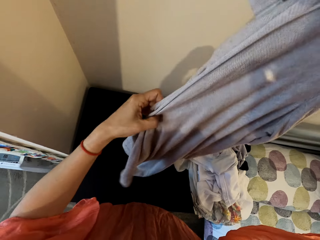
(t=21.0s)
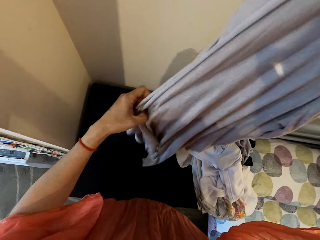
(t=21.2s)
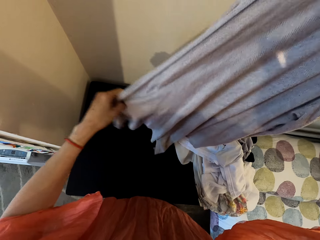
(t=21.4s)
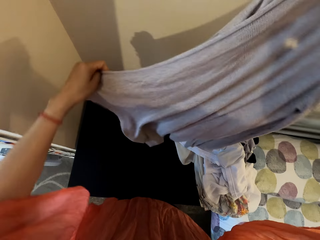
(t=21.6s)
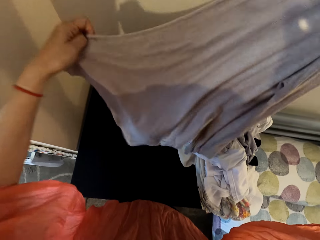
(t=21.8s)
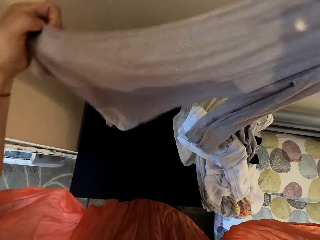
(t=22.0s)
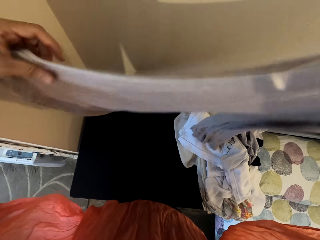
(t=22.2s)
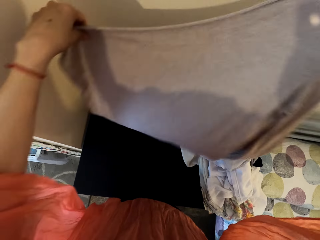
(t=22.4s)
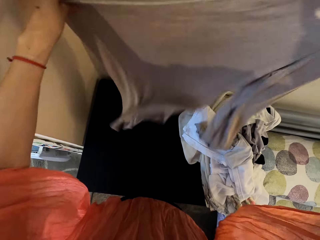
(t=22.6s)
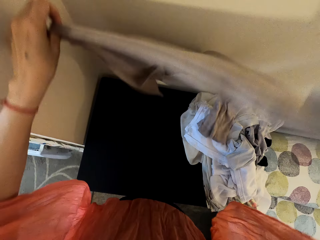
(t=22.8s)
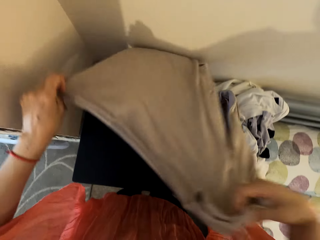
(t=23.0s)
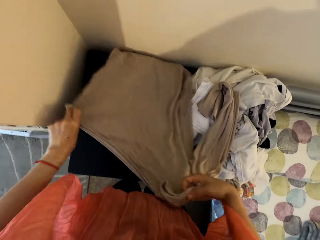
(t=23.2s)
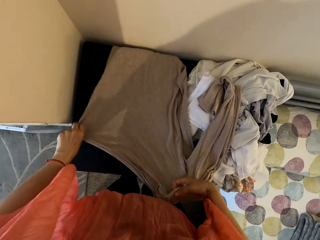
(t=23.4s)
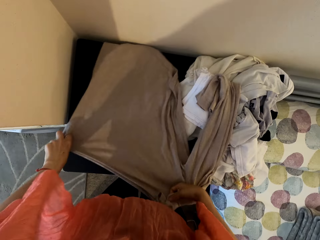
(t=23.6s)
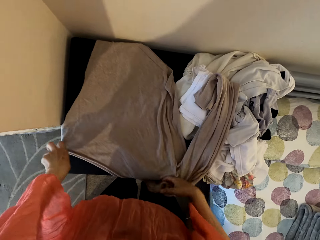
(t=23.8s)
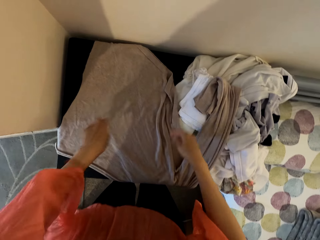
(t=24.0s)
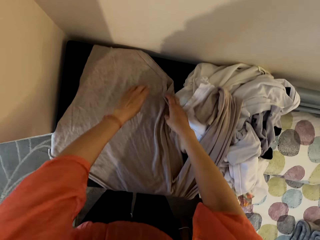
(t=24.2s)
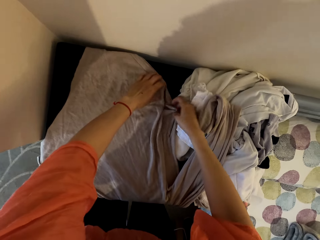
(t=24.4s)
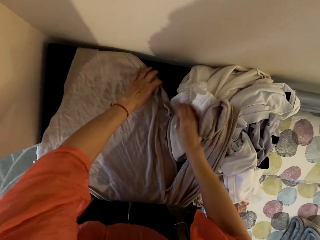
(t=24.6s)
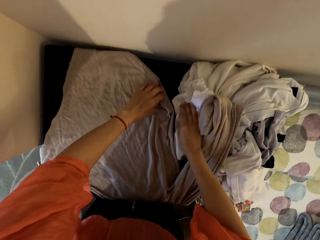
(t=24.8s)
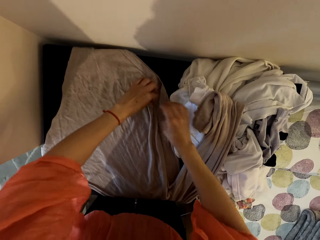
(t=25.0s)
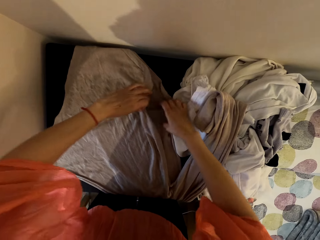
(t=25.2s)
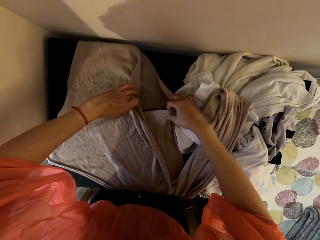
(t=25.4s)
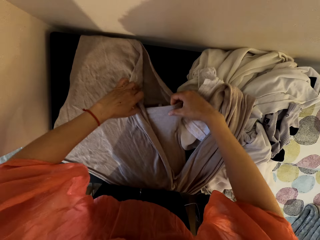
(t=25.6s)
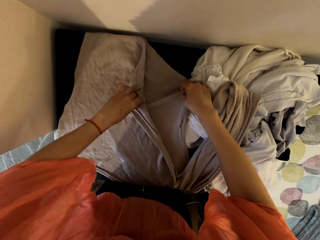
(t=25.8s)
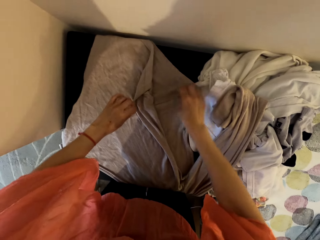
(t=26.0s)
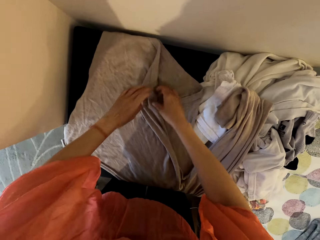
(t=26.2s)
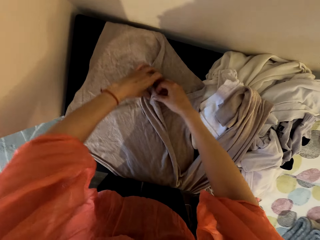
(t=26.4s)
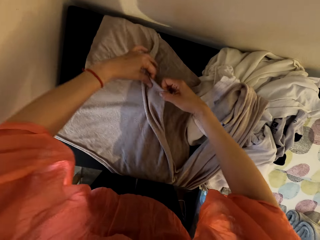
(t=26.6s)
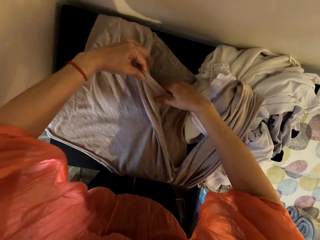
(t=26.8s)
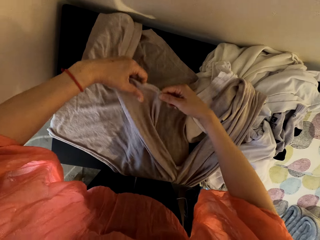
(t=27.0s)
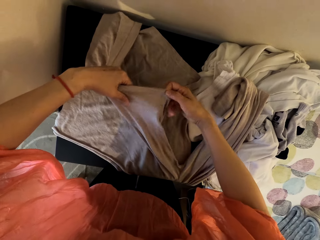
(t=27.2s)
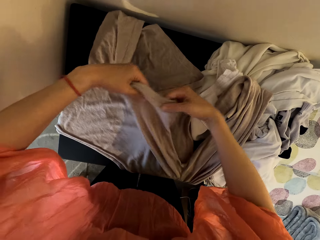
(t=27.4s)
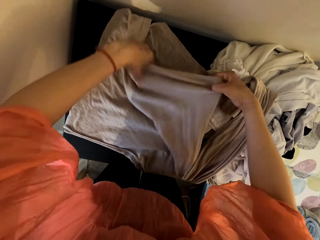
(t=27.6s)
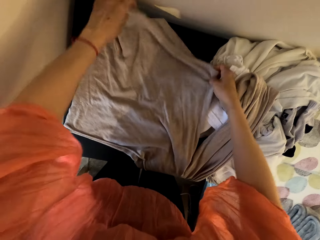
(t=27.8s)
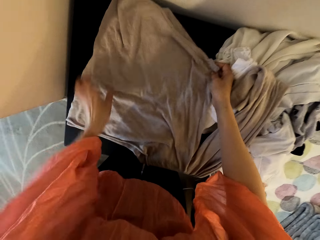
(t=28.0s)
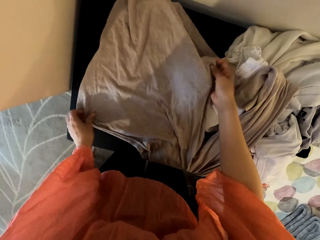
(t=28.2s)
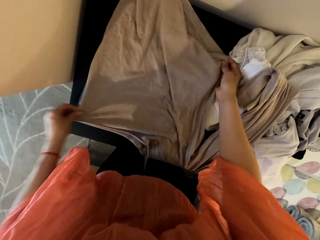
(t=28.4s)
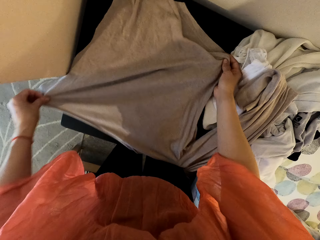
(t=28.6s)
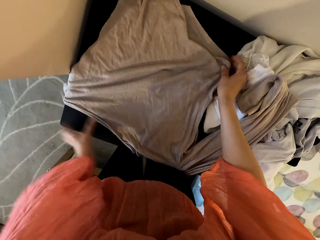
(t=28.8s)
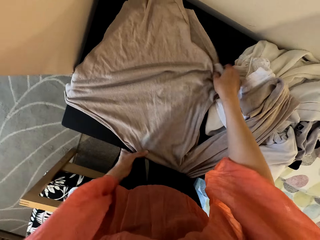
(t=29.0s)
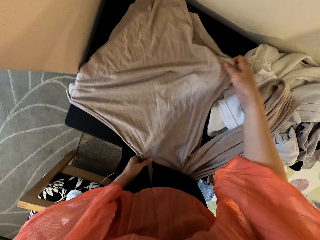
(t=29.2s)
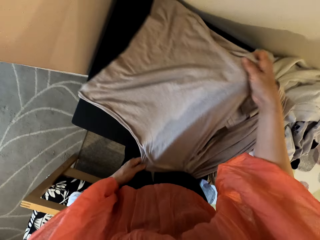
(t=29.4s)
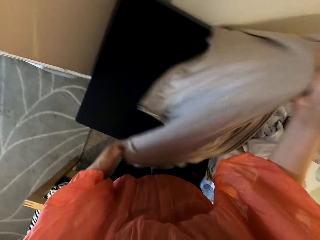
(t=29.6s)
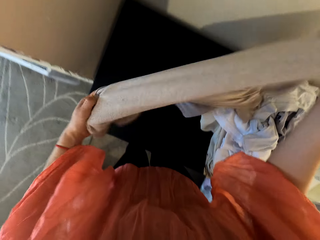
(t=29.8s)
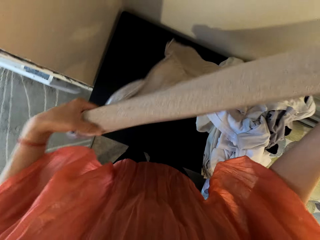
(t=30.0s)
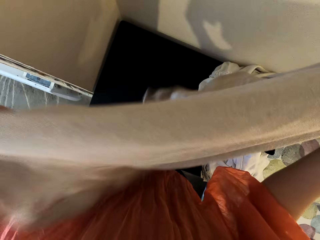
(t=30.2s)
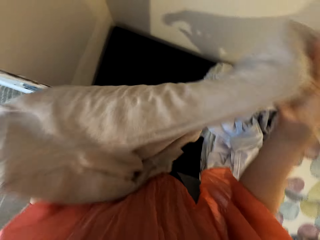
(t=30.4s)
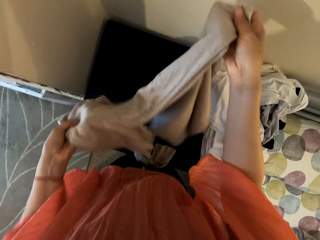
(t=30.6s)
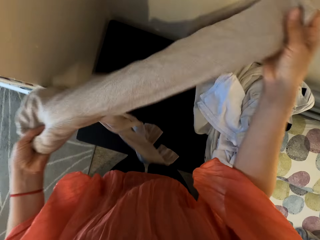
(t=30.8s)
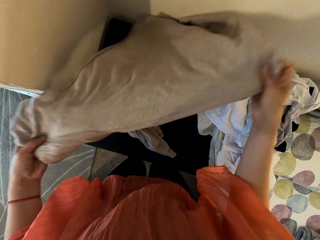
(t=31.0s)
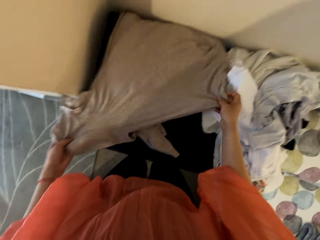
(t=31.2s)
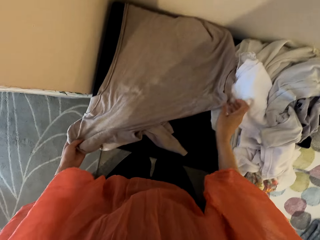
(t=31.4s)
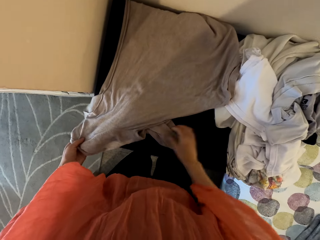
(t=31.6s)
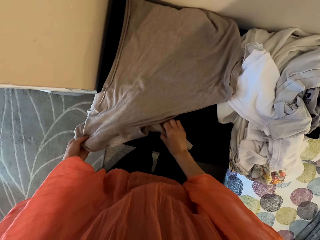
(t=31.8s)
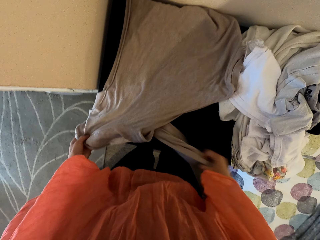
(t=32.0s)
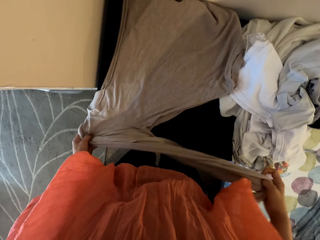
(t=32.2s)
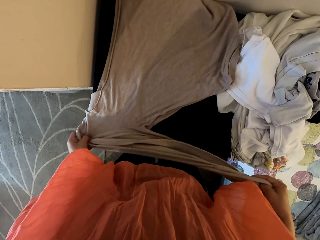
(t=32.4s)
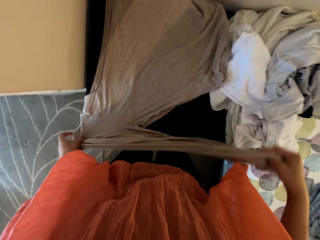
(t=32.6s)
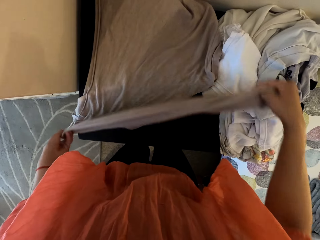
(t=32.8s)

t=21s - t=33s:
The camera wearer puts the sweatshirt on the table. They fold the sweatshirt.

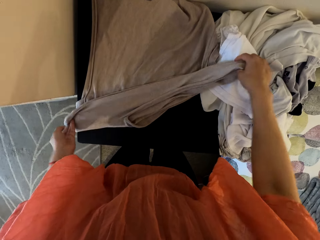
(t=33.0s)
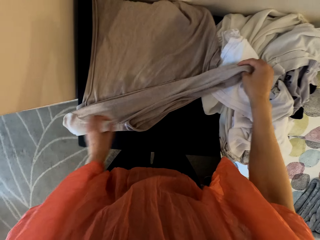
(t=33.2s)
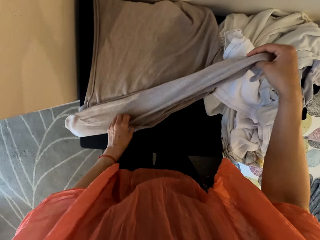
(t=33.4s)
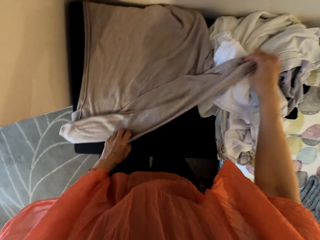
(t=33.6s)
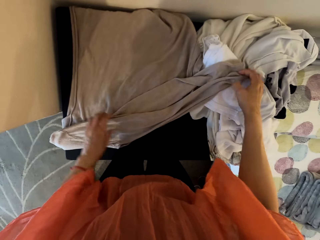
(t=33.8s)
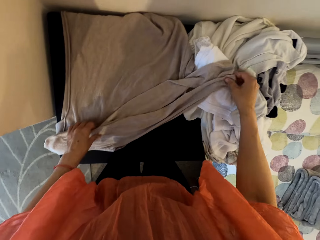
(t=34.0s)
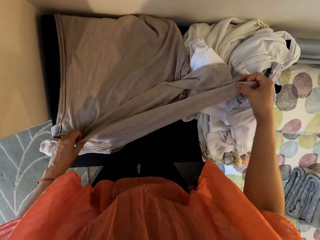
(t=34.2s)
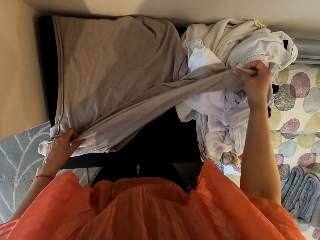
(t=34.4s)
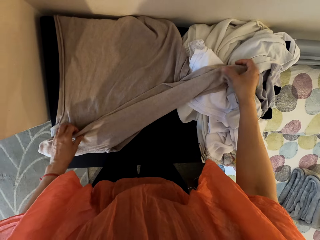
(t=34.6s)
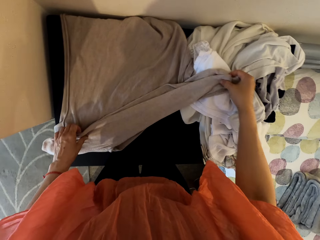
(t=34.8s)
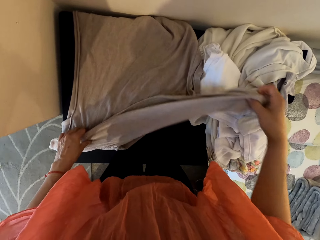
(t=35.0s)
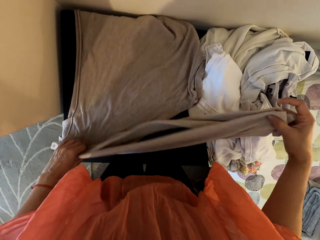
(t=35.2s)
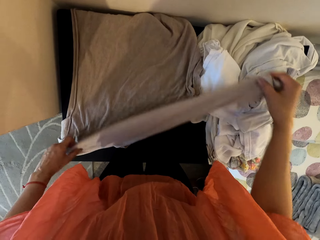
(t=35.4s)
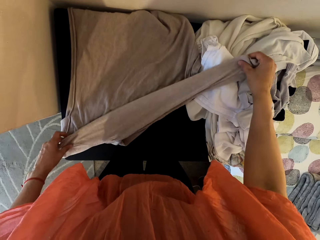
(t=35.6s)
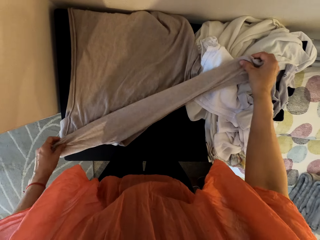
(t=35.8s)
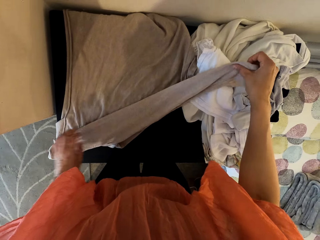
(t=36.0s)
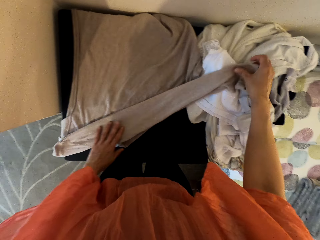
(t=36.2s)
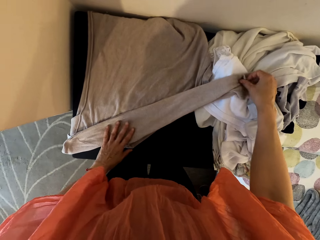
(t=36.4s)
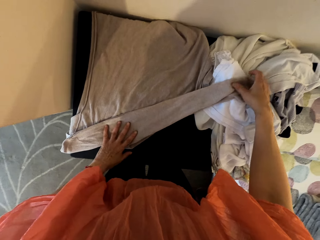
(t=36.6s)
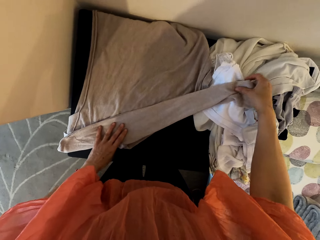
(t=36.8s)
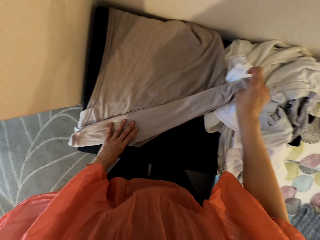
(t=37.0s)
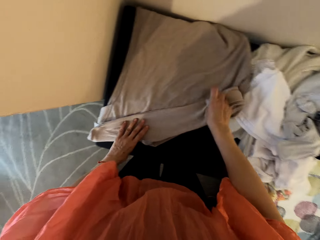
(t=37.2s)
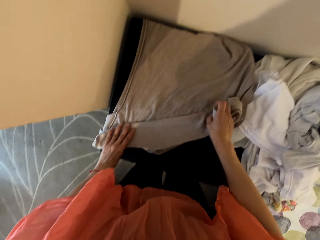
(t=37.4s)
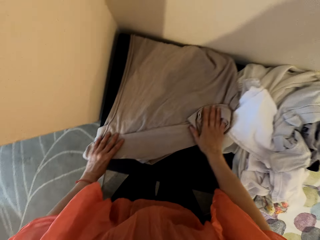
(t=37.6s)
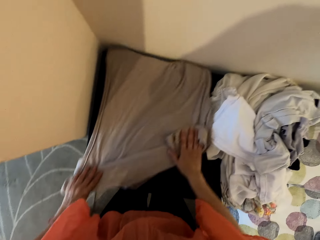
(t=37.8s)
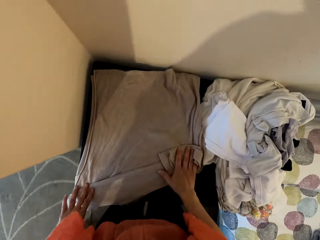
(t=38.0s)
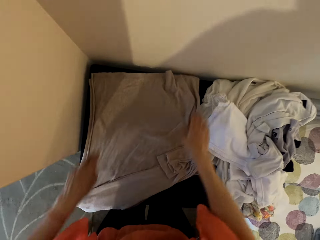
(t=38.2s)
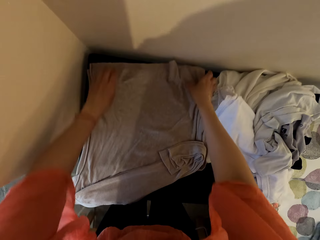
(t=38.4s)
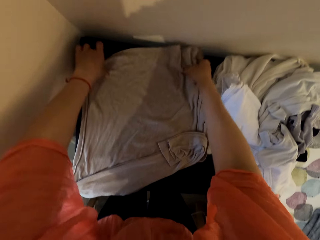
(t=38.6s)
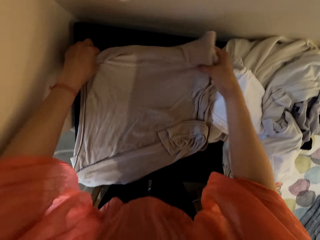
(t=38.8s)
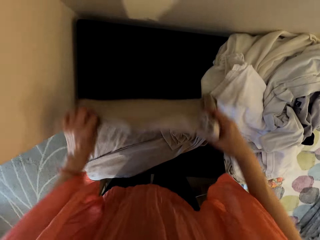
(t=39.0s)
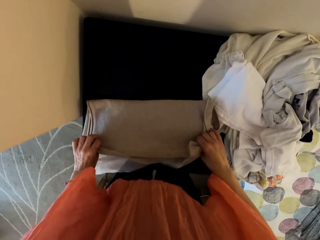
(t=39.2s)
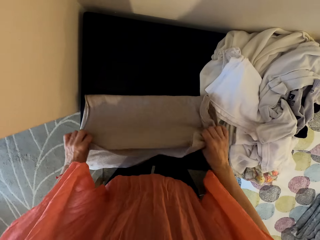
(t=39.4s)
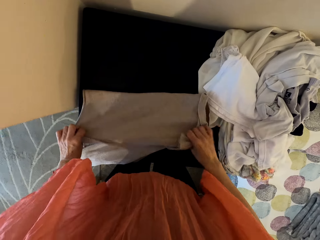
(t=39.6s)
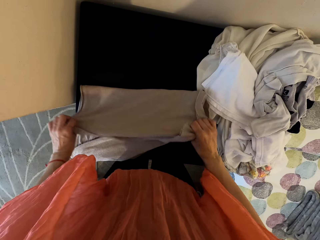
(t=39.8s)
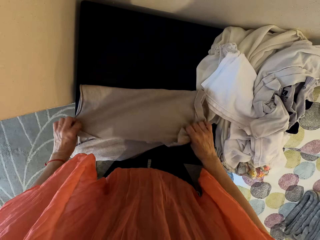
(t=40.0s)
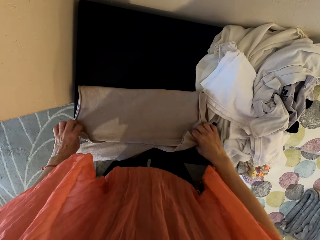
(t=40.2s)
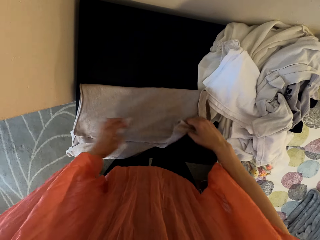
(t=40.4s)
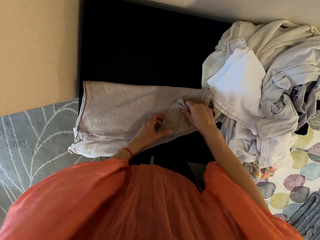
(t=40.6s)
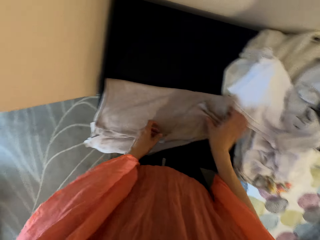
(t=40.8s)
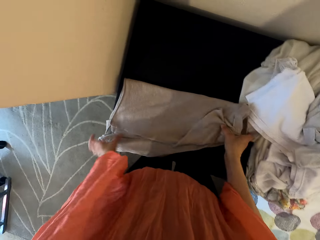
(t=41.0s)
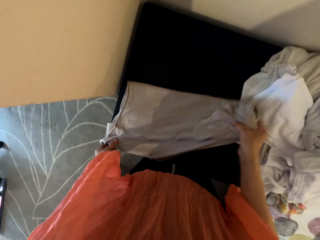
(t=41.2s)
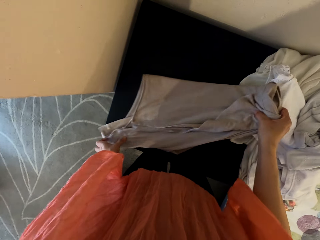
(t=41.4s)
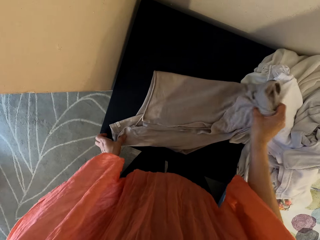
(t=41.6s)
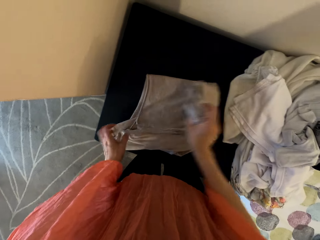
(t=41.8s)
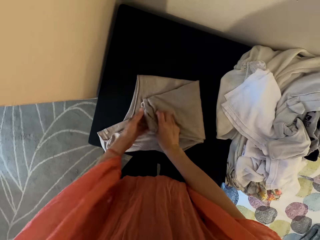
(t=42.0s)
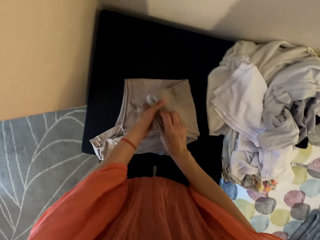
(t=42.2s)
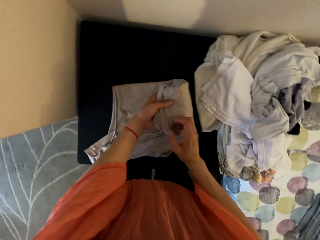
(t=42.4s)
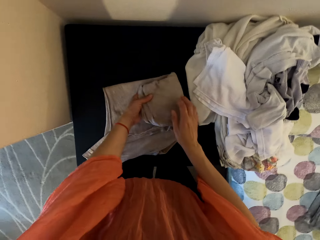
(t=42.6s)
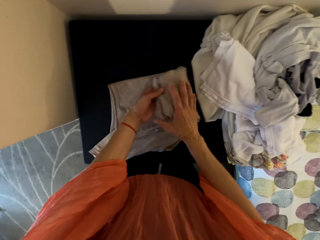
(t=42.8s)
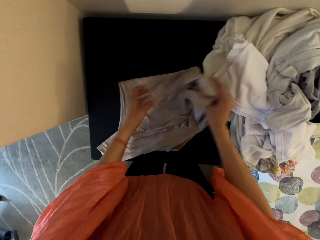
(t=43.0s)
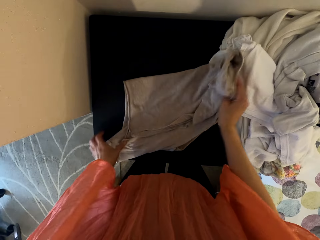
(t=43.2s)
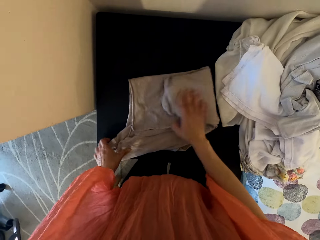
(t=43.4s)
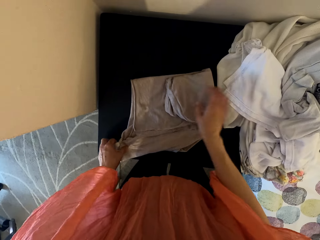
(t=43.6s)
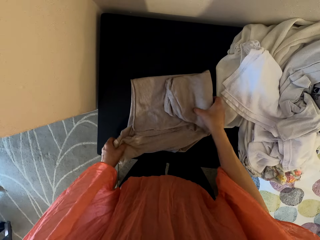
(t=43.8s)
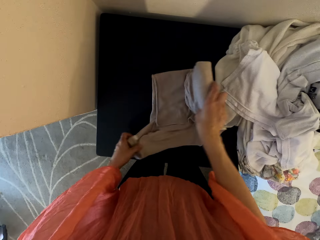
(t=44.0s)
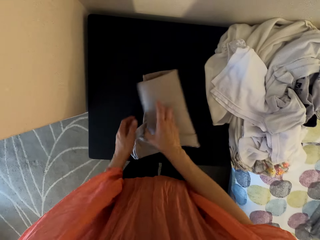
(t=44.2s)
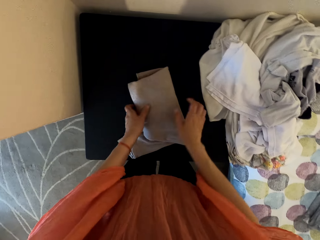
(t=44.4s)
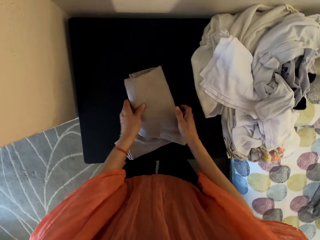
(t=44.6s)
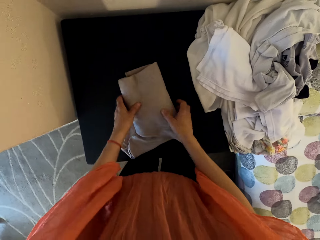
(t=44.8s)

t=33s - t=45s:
The camera wearer folds the cloth.
